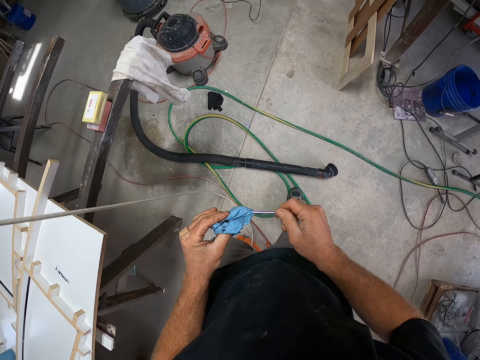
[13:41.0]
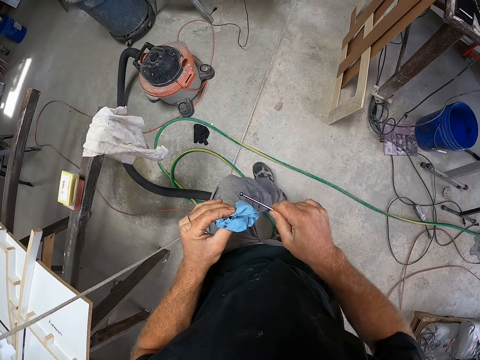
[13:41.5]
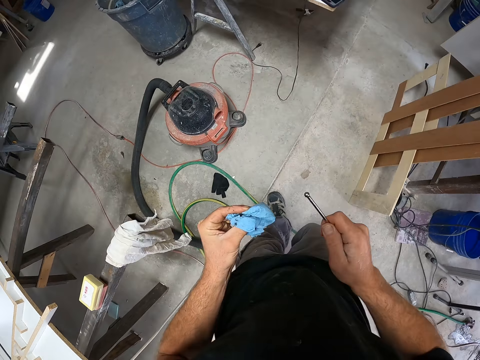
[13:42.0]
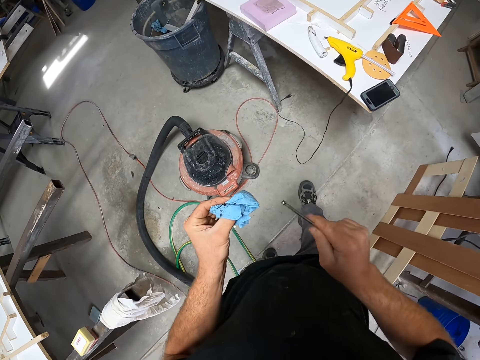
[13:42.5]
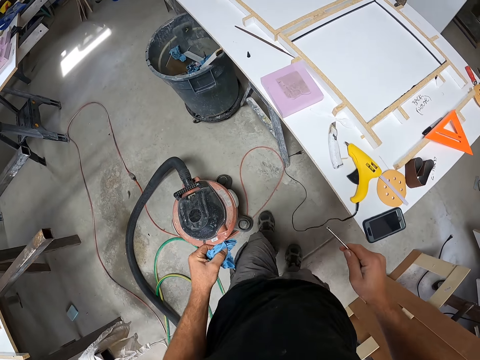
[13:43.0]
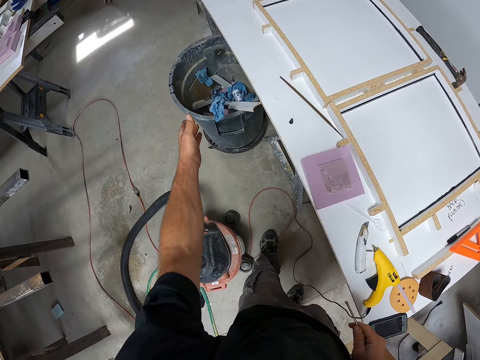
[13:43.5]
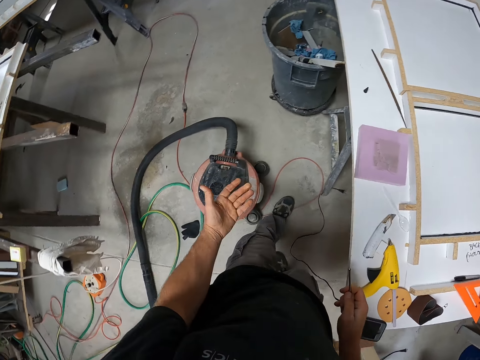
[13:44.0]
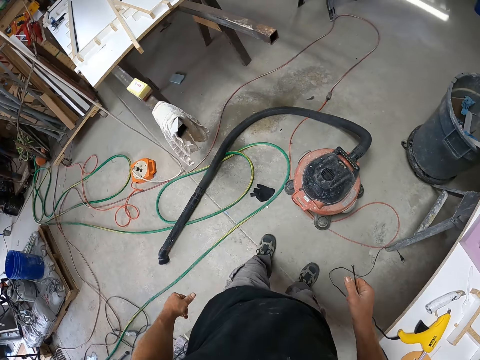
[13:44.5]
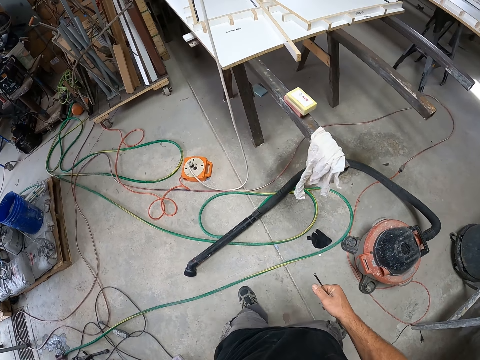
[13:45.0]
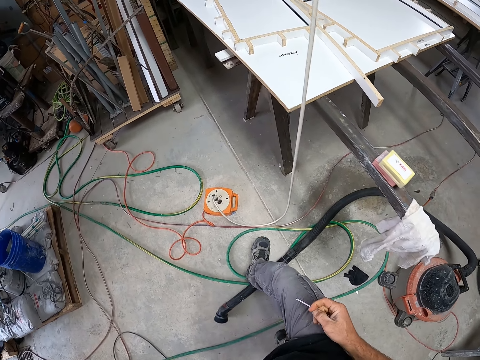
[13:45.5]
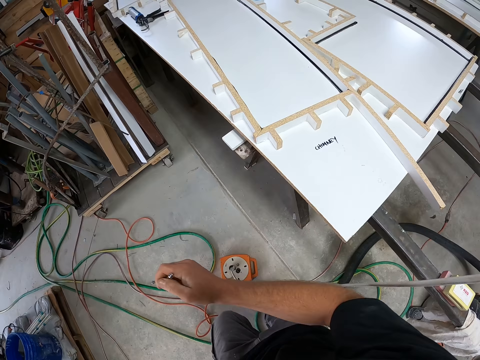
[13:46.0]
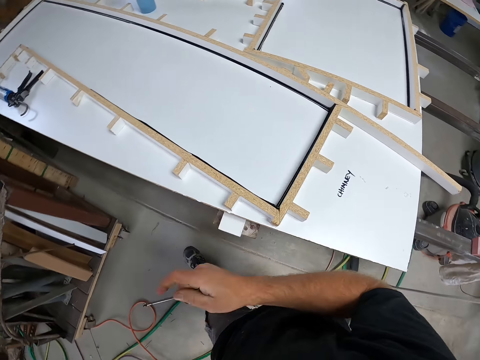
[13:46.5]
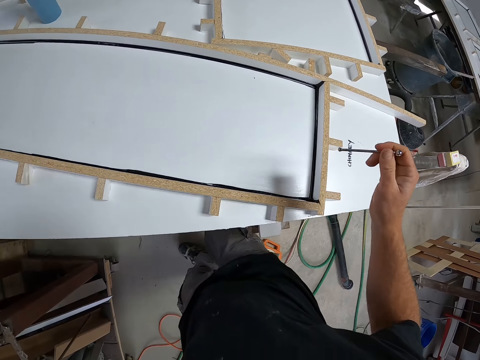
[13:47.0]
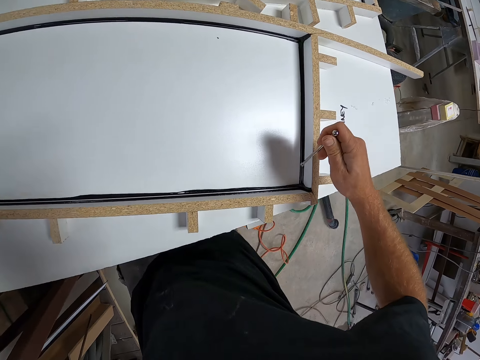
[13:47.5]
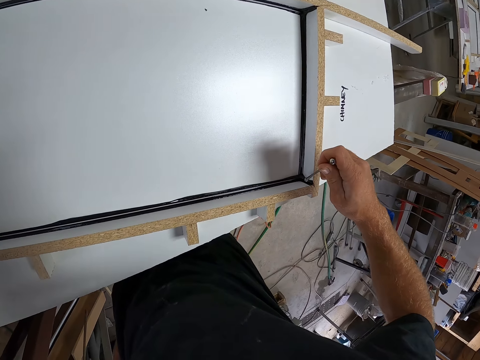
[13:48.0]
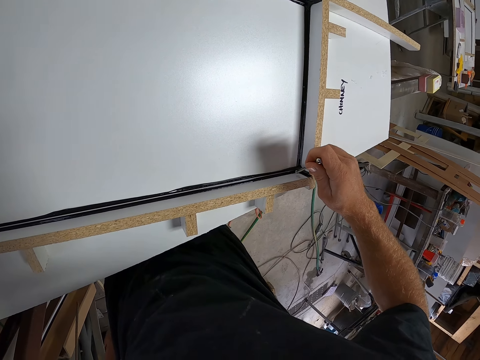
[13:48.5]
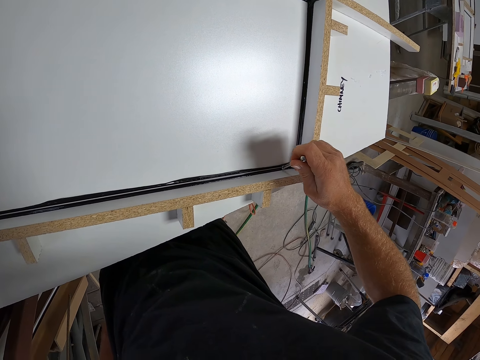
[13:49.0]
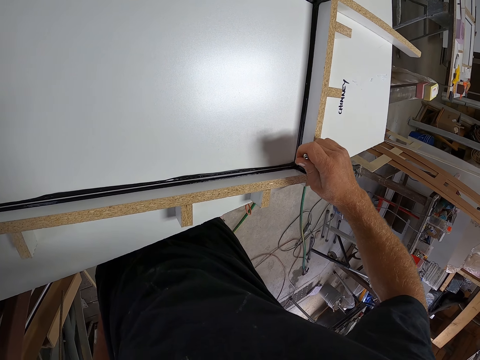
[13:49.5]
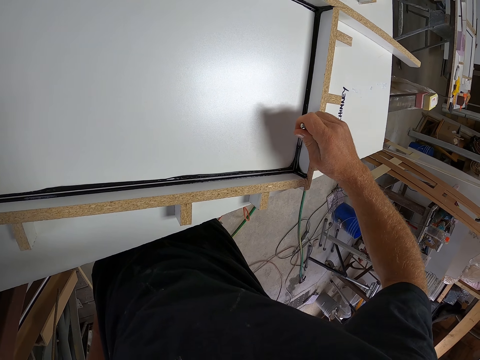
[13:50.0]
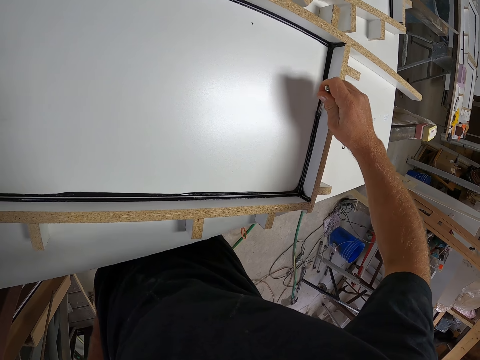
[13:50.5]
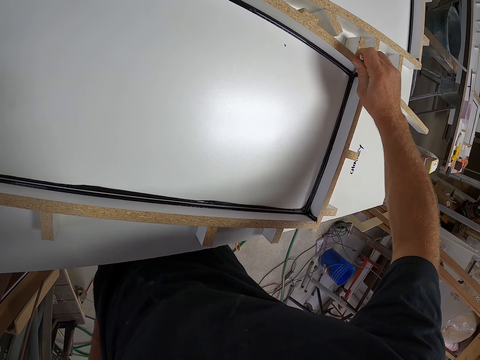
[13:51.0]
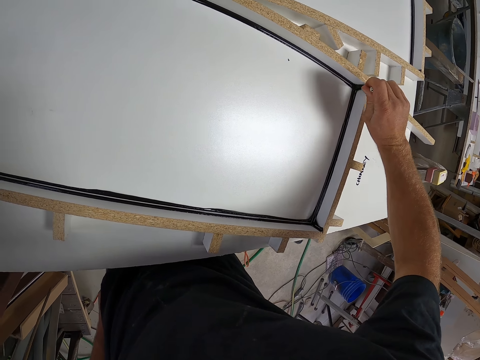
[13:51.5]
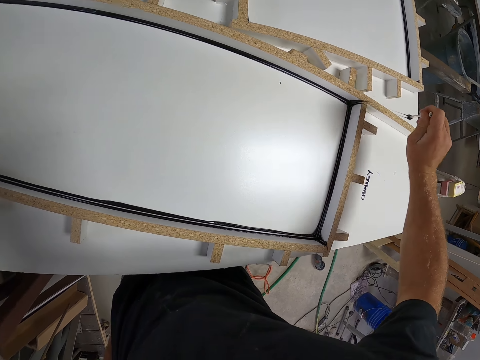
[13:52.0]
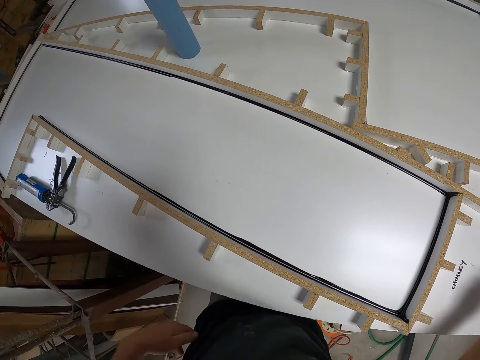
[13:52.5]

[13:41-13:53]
The camera wearer throws the paper towel into the waste bin. They walk around the workshop. They pack excess sealant from the inner edge of the table with the small iron. They remove excess paints with a wipe out tool.

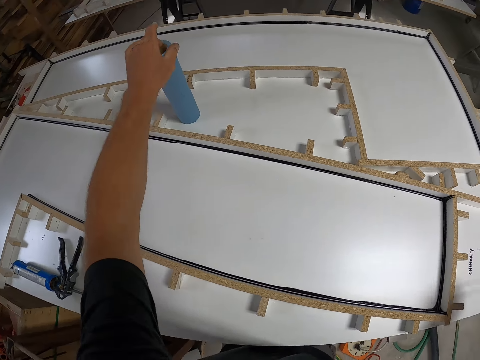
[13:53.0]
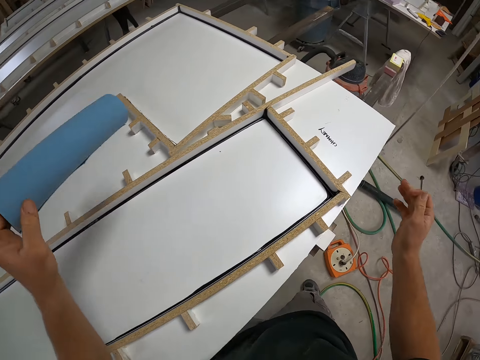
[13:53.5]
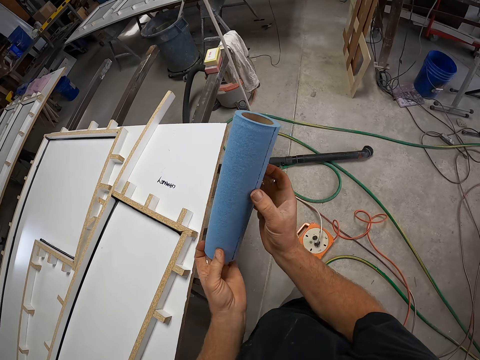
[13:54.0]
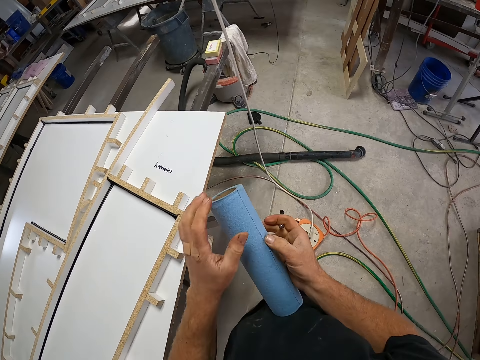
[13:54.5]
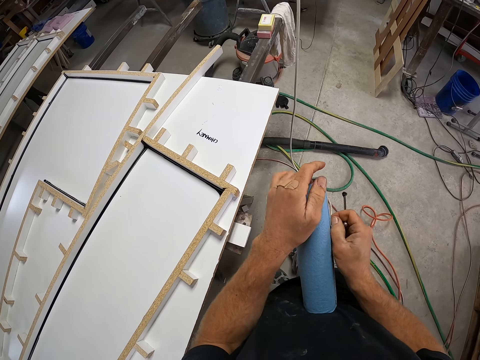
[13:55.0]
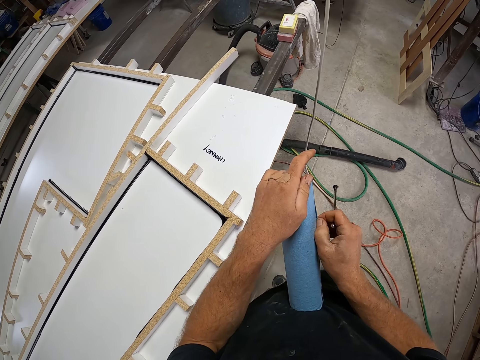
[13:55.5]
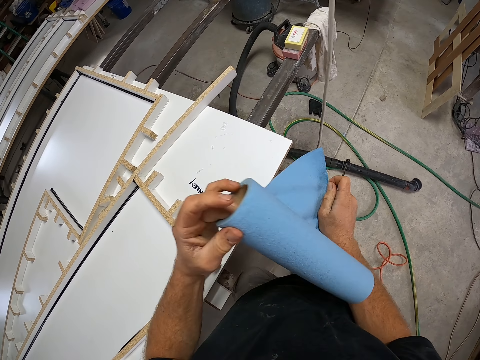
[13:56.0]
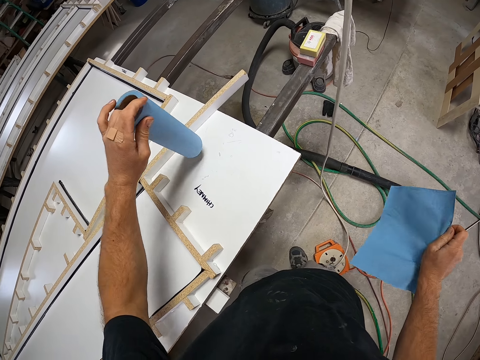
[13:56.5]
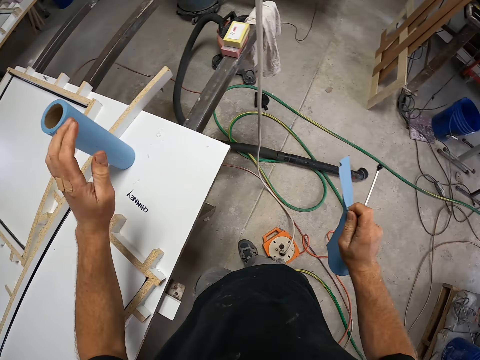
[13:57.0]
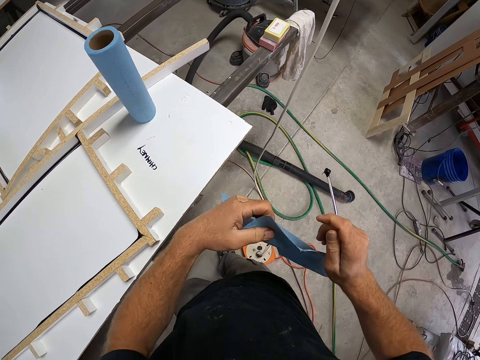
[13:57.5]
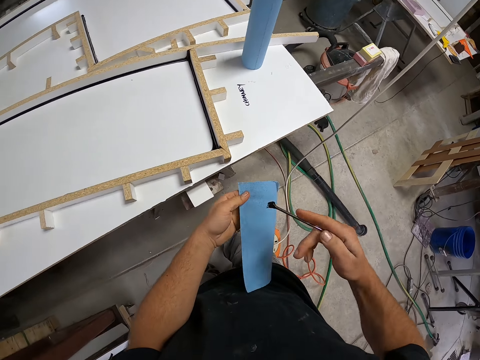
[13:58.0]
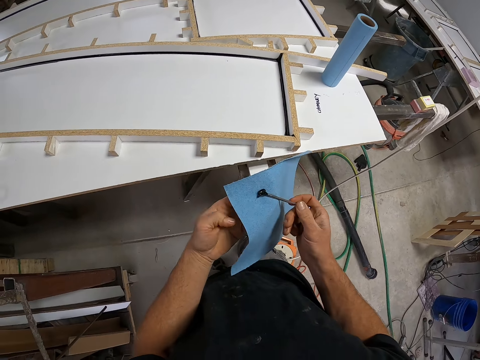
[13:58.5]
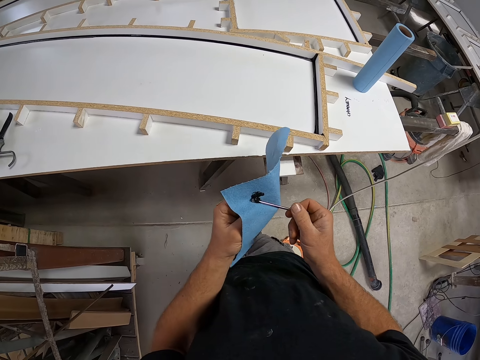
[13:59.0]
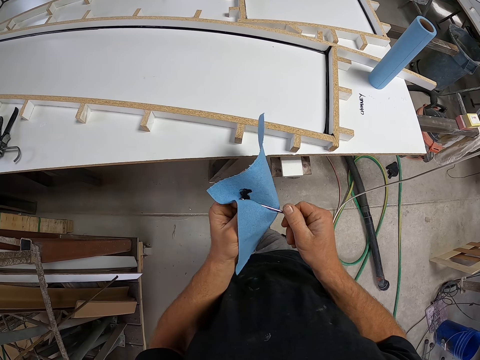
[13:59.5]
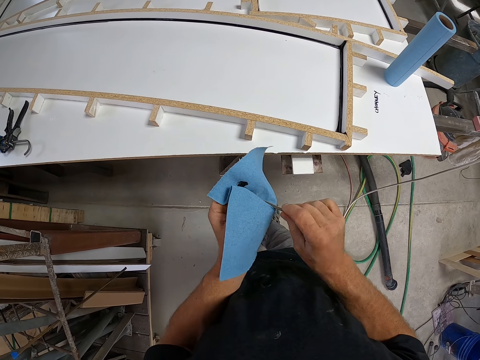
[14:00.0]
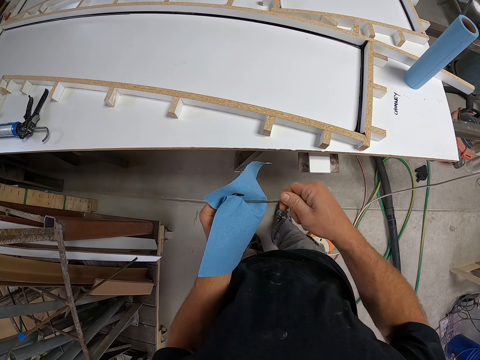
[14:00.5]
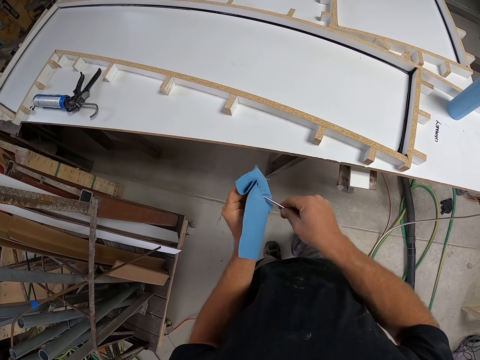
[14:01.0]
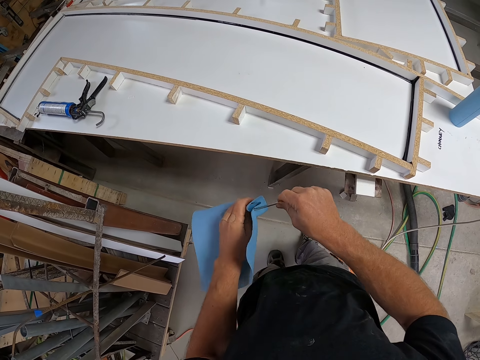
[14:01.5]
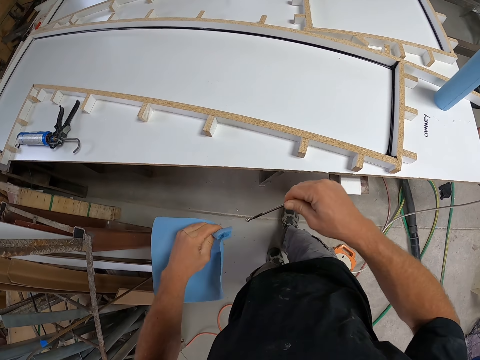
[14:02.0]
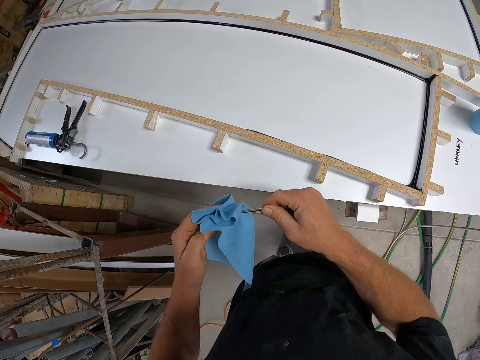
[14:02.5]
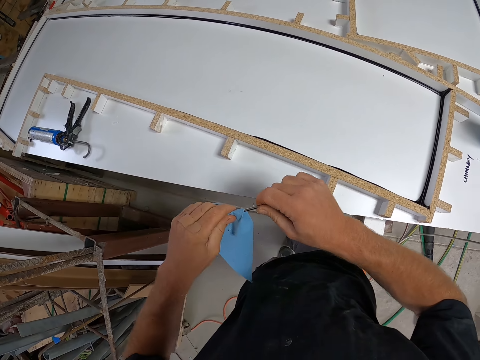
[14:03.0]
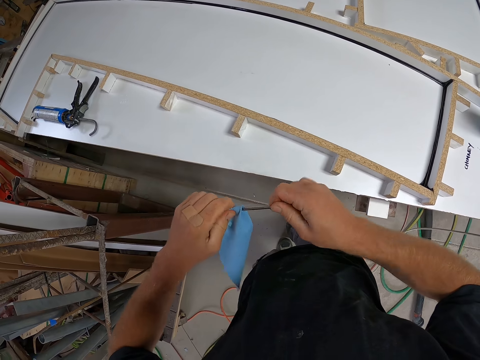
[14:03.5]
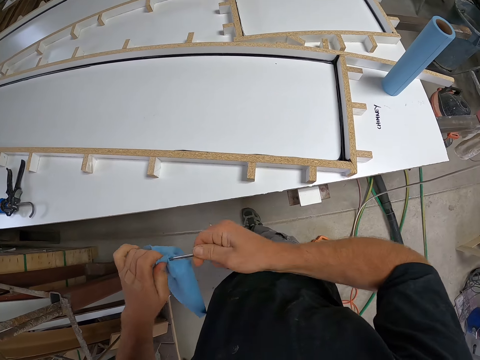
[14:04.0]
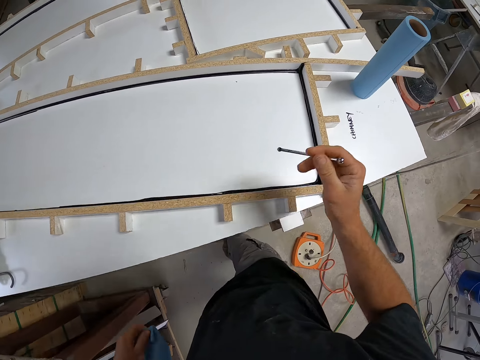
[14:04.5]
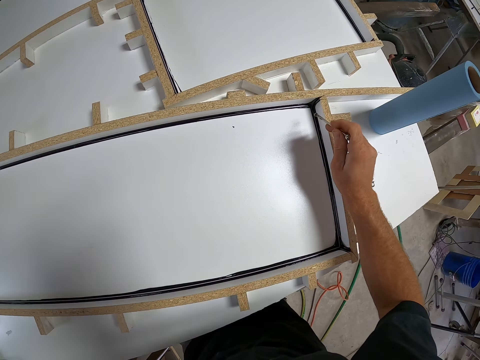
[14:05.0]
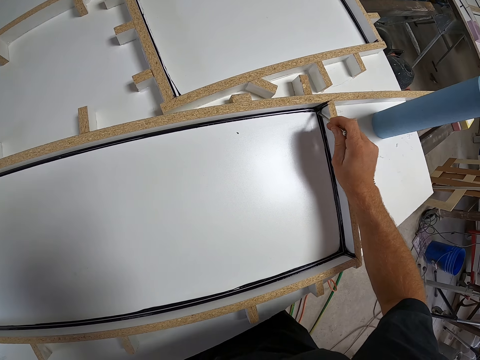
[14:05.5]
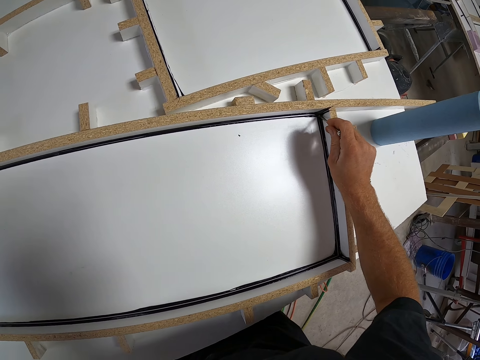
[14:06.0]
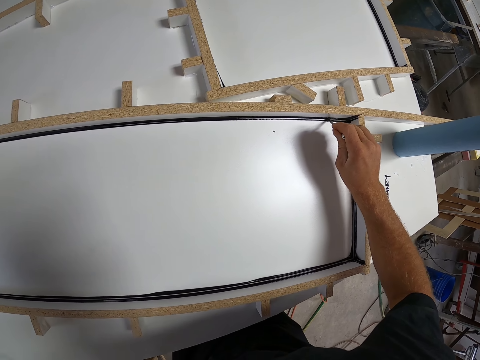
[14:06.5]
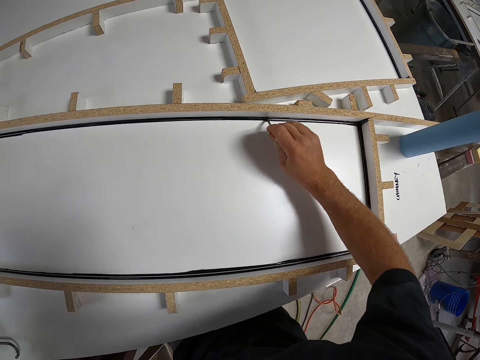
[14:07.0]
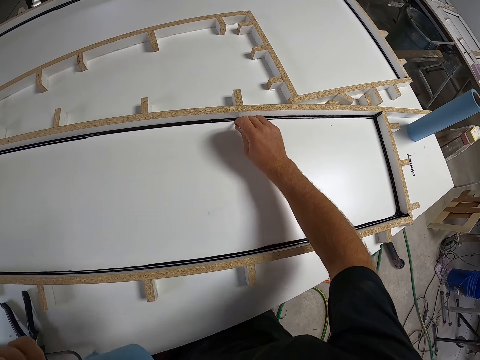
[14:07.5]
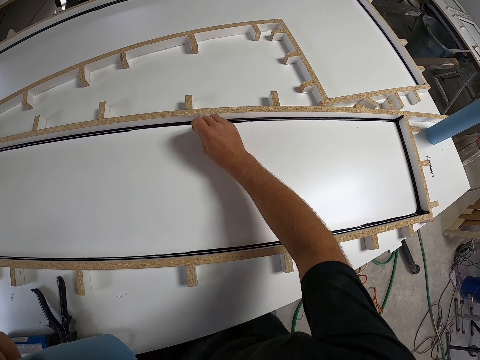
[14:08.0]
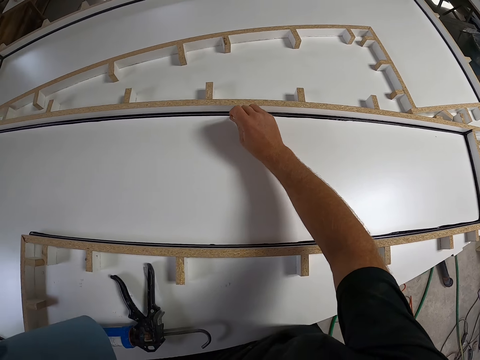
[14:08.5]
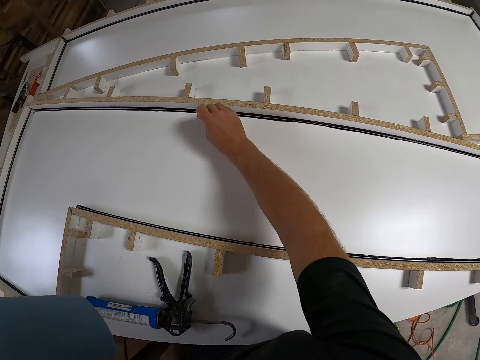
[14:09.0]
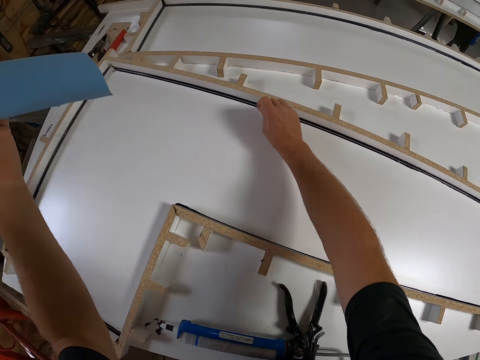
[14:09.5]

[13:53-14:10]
The camera wearer picks up a roll of paper towel on the table. He tears a sheet from the paper towel. He places the roll of paper towel on the table. He cleans the small iron on the paper towel on his left hand. He packs excess sealant from the inner edge of the table with the small iron.
